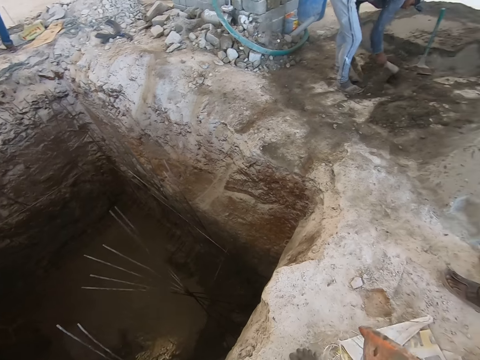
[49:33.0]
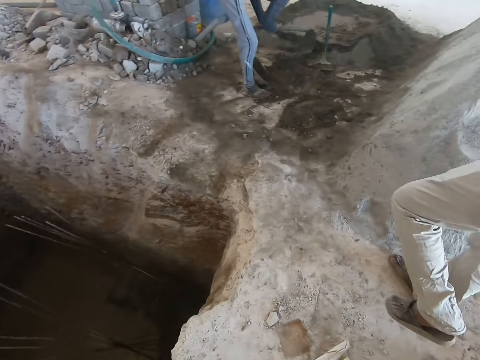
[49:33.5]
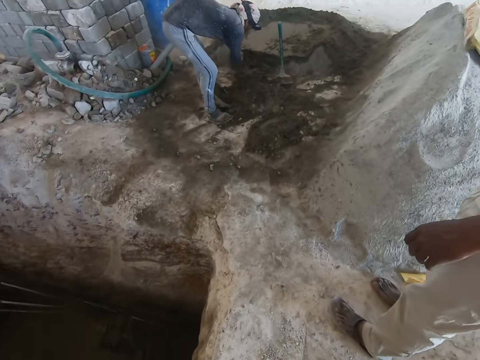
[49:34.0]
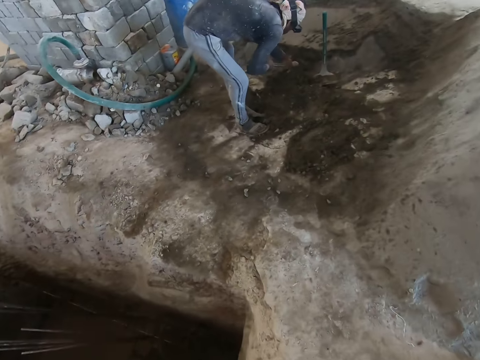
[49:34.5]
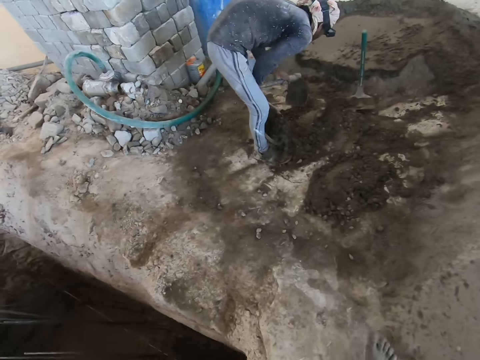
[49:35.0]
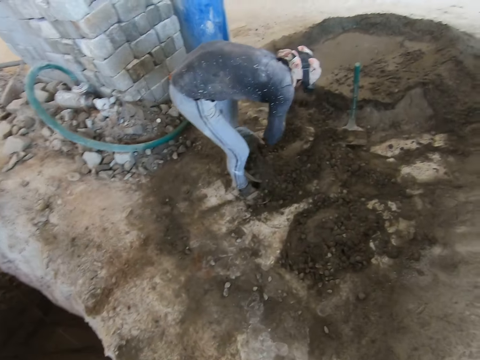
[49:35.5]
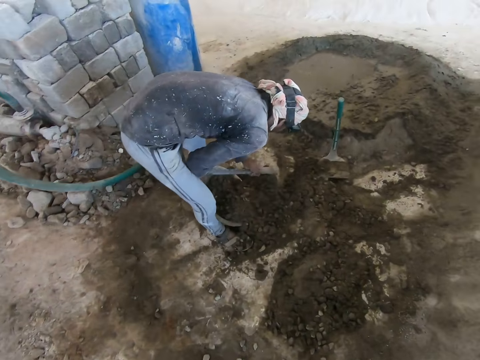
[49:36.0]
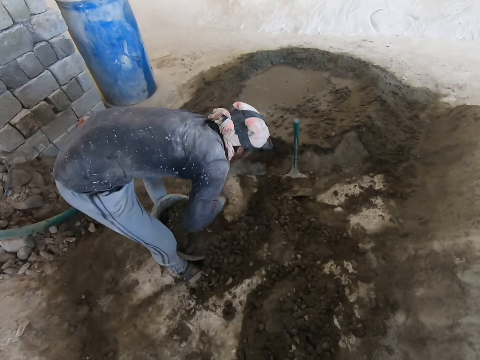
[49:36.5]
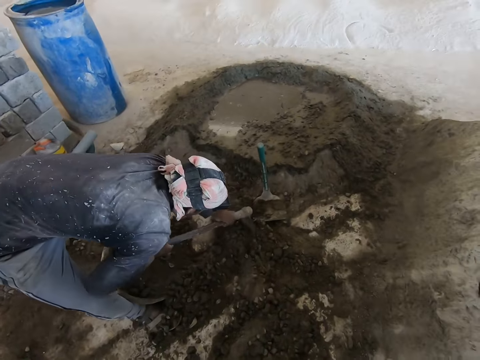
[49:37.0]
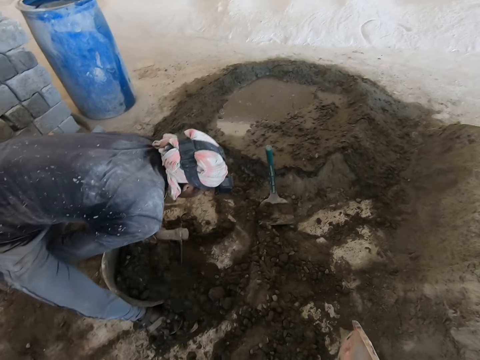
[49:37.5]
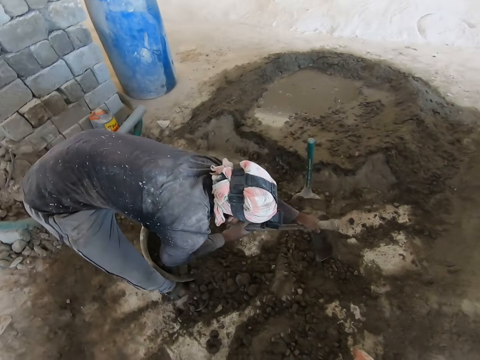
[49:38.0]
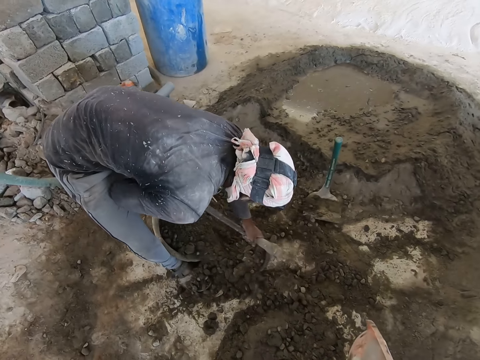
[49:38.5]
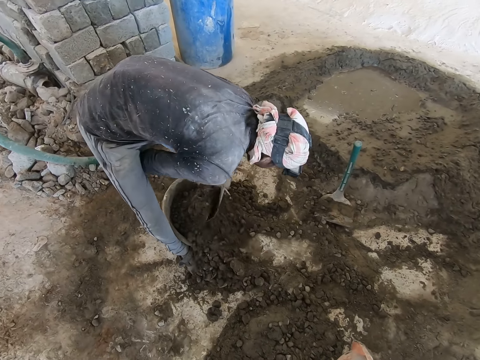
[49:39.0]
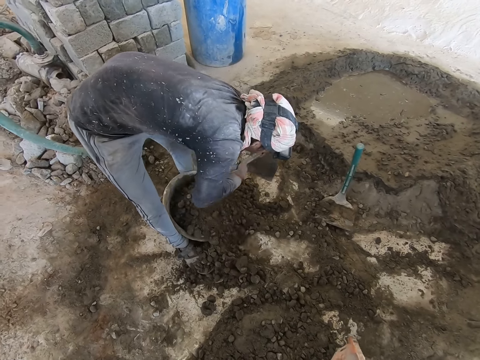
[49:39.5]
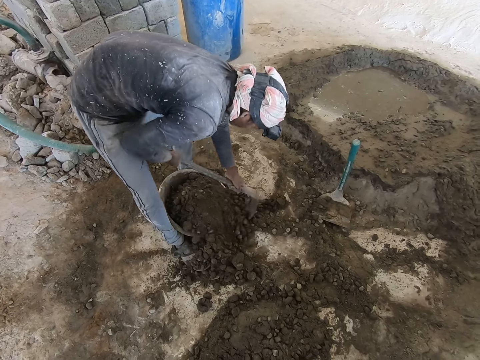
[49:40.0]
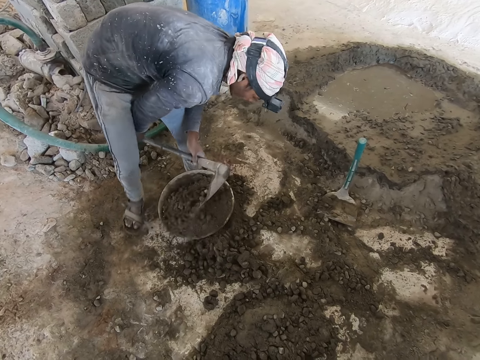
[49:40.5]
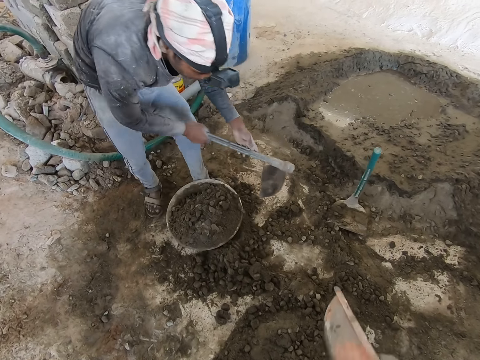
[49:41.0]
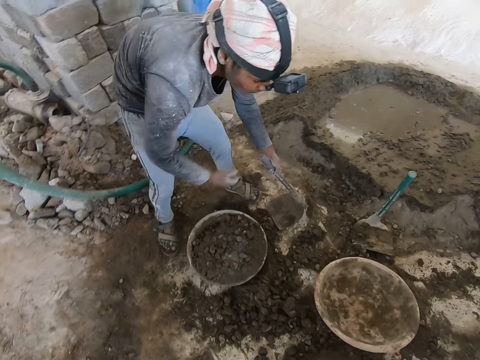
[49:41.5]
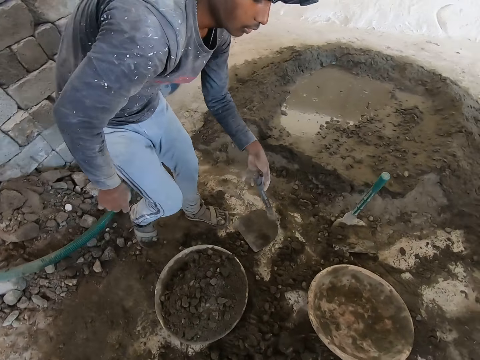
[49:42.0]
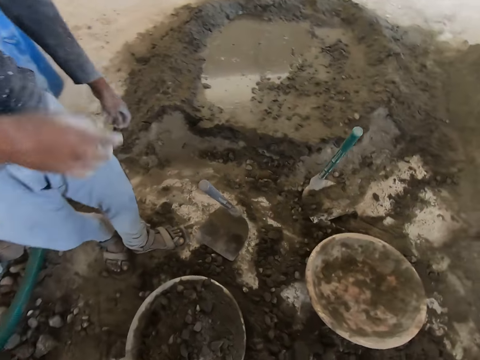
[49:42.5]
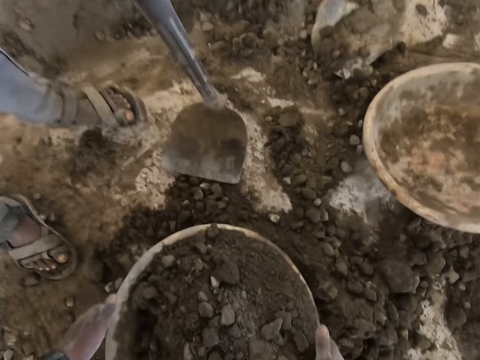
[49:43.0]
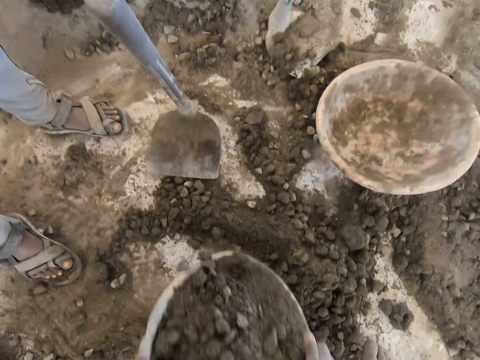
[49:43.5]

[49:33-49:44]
The camera wearer walks to the mortar. A man packs mortar. The camera wearer drops the head pan in his right hand on the floor. He carries the head pan from the floor with his hands.

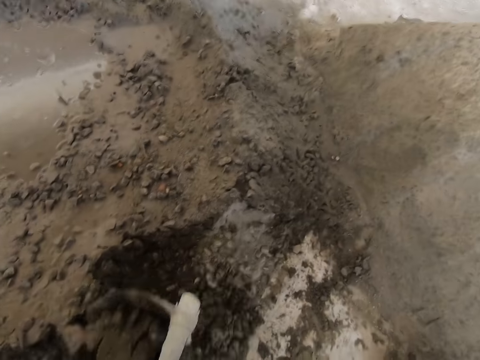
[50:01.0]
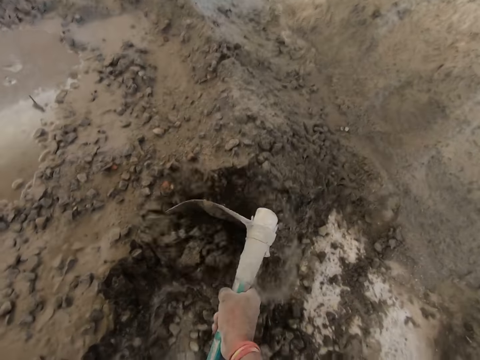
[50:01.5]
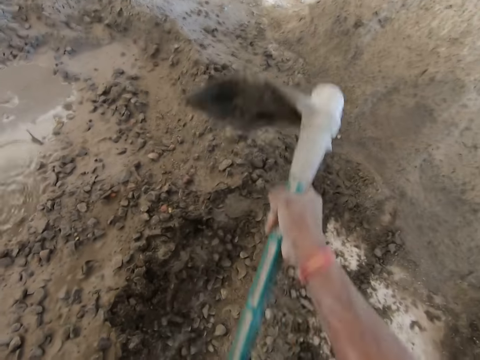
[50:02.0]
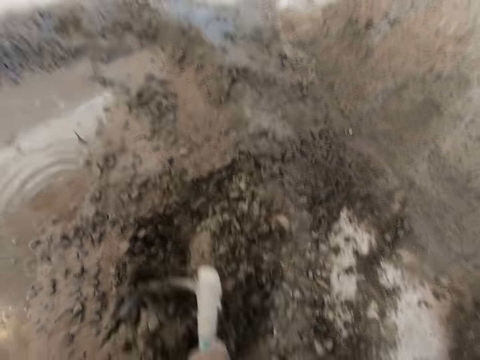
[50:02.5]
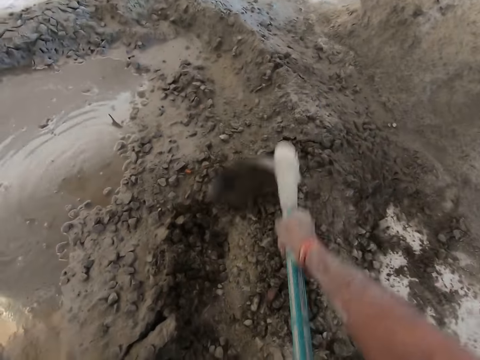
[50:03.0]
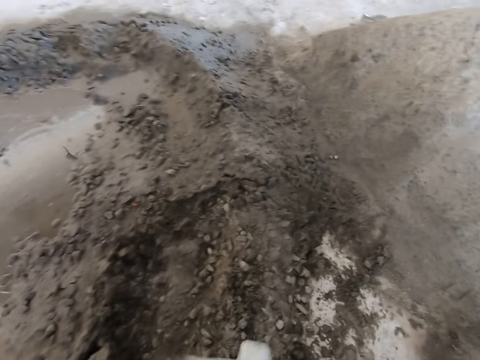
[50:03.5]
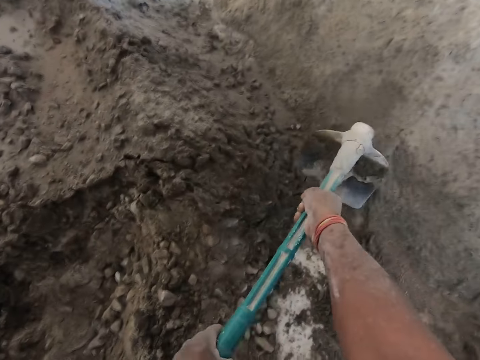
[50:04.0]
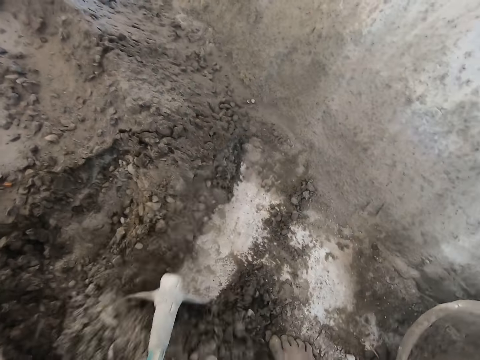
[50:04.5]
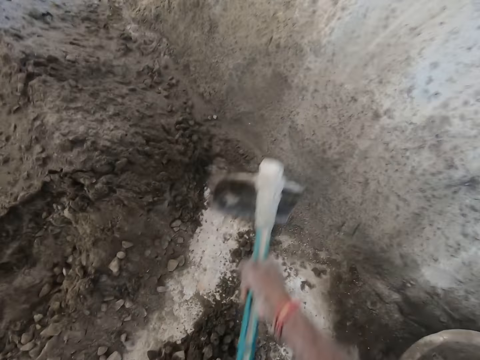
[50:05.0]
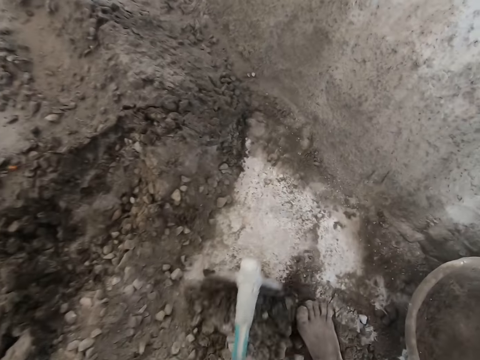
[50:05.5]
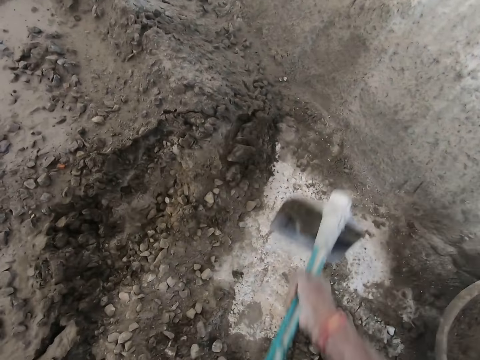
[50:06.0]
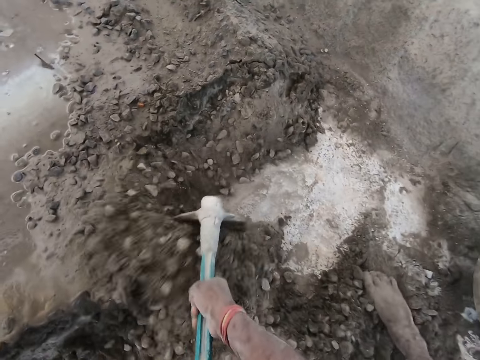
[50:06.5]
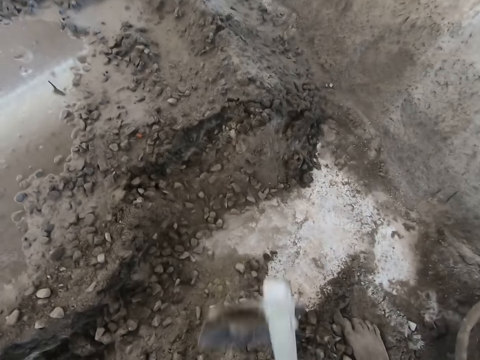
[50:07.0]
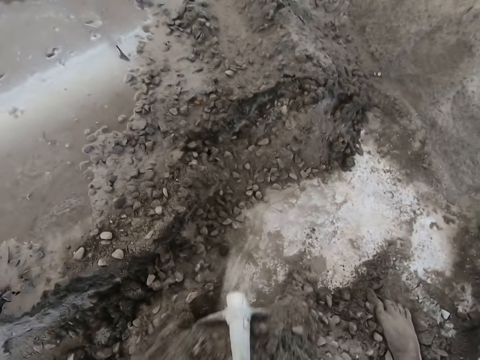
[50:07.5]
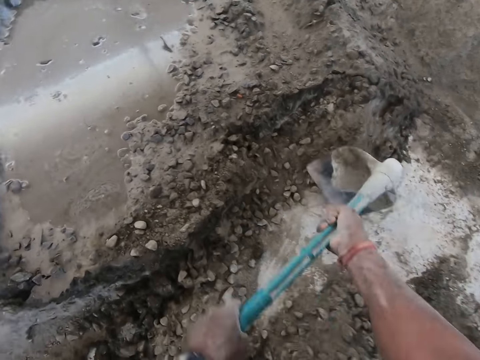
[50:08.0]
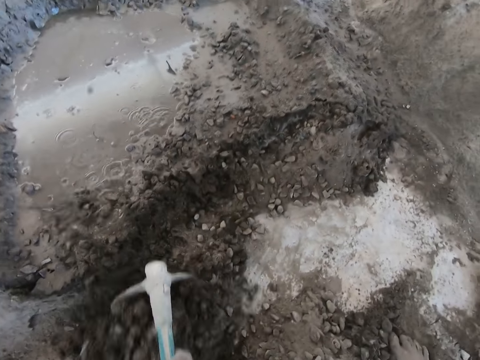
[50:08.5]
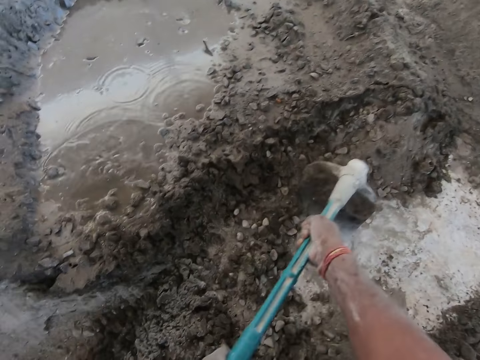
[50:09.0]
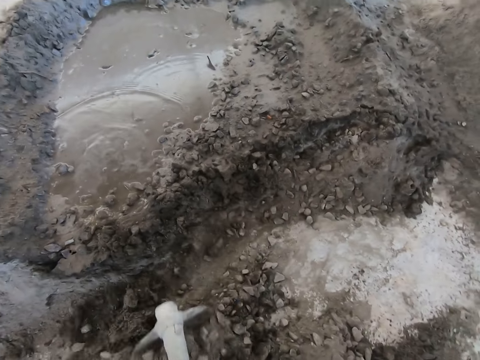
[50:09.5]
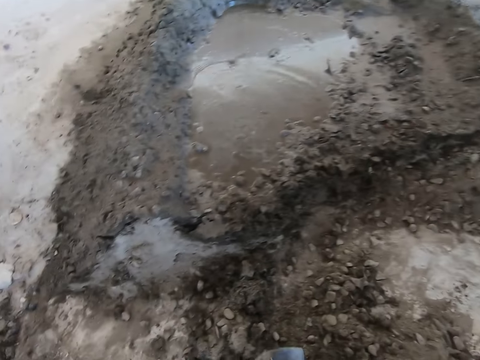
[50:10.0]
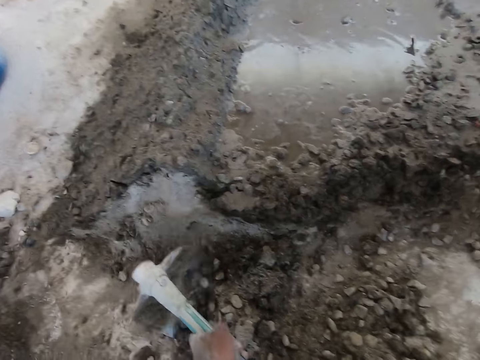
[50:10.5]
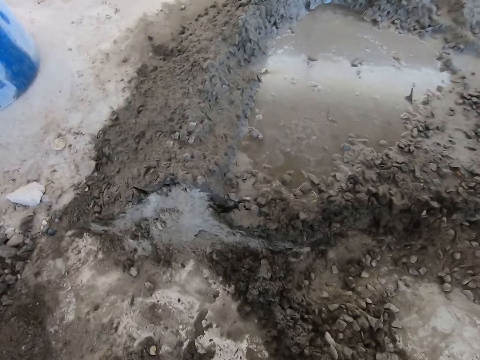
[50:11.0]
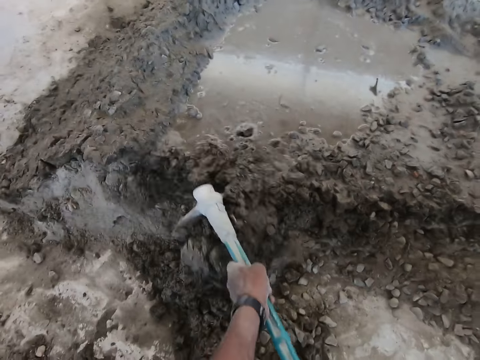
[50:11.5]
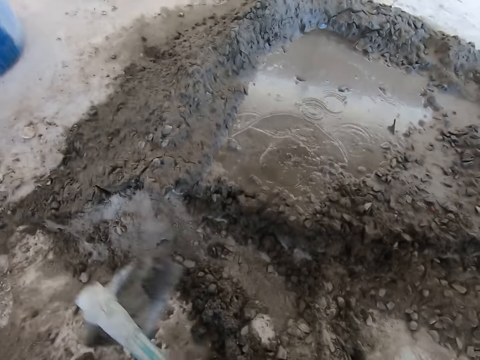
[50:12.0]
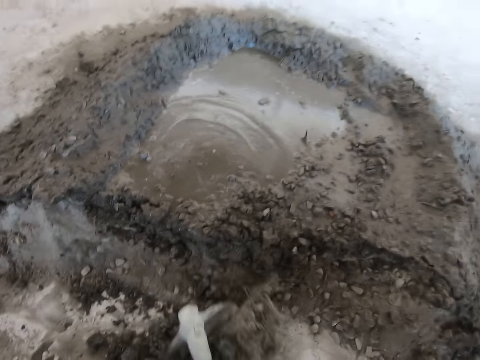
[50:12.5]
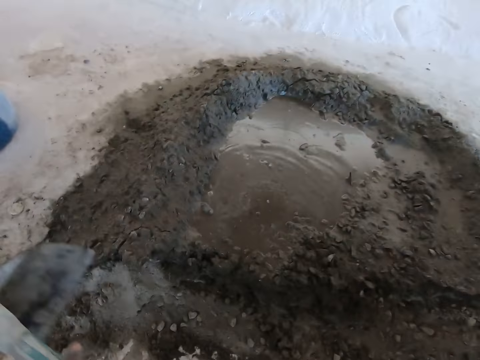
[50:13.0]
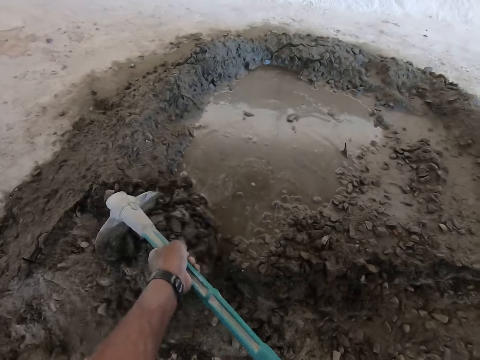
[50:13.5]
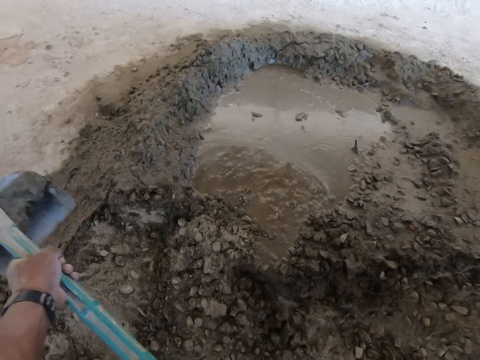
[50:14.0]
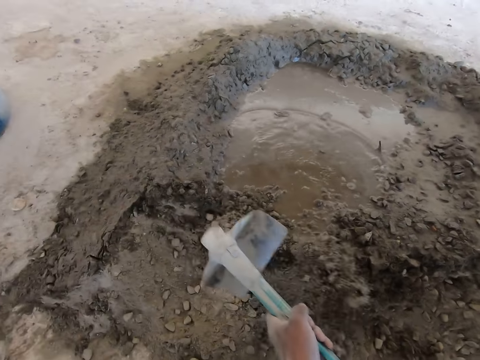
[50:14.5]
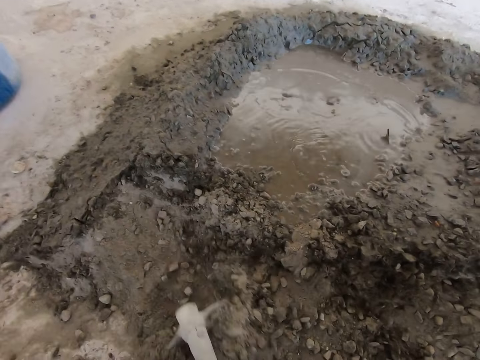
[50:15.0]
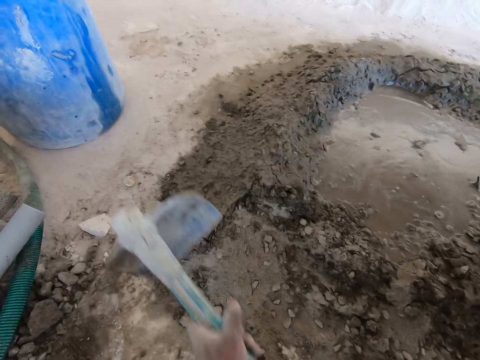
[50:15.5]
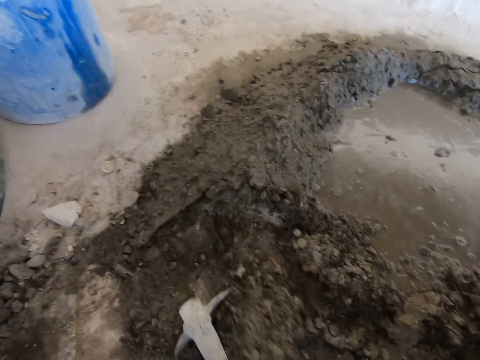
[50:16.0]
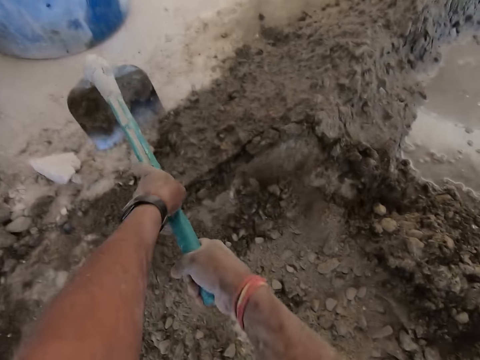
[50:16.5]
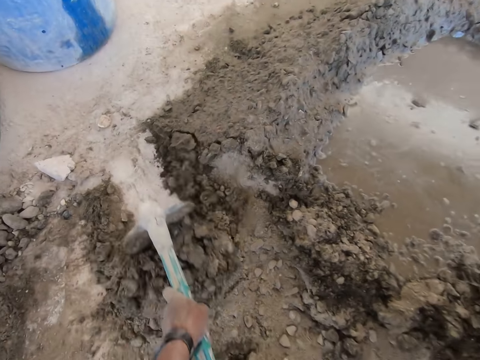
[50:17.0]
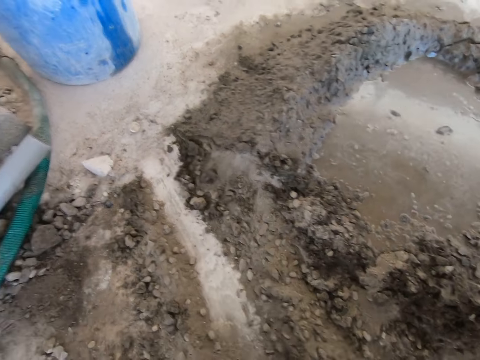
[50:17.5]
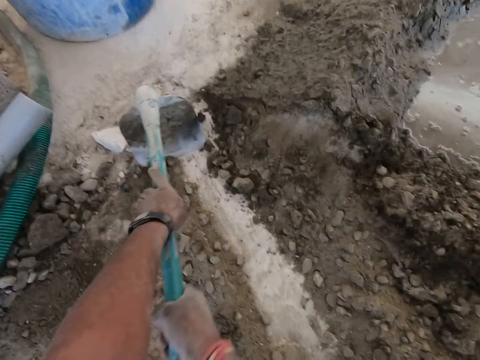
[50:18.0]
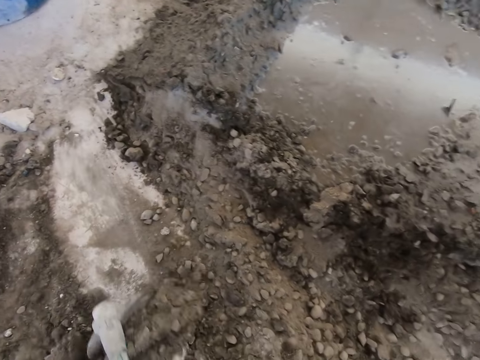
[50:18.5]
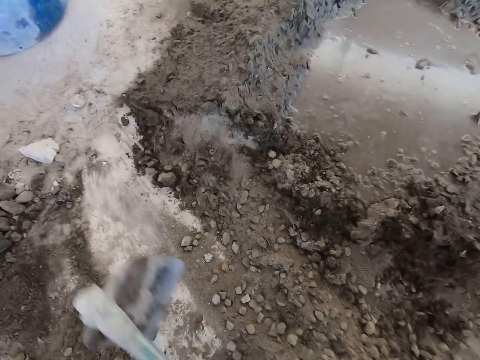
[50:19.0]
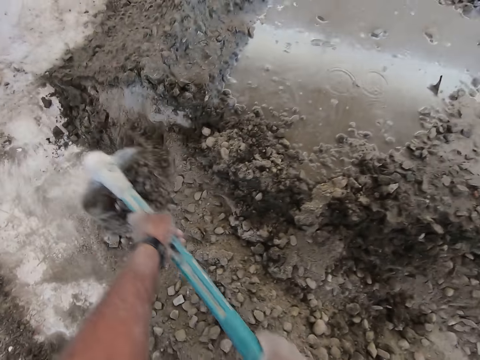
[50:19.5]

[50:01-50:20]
The camera wearer digs the cement using the shovel. The man converses with a man and another man.
